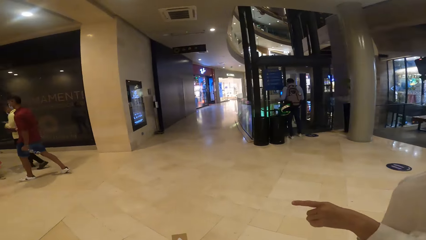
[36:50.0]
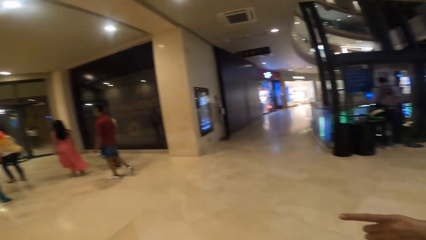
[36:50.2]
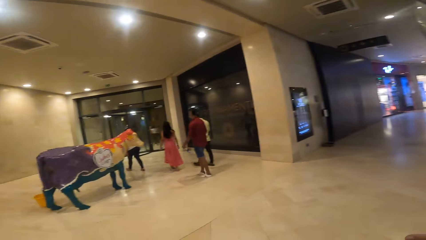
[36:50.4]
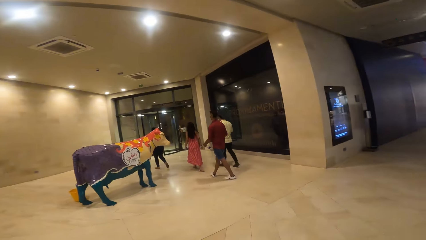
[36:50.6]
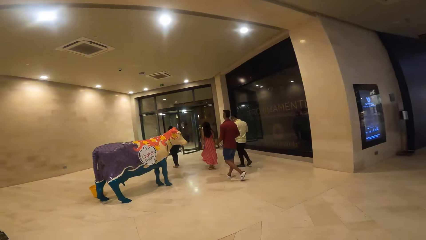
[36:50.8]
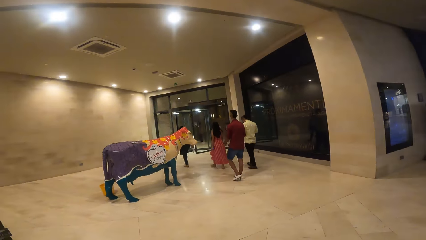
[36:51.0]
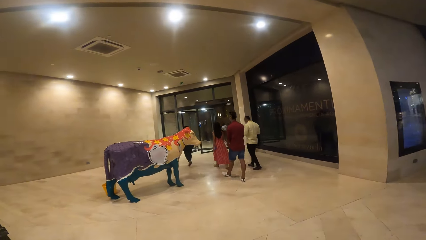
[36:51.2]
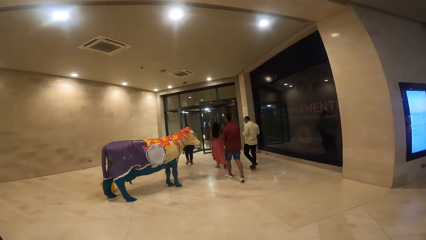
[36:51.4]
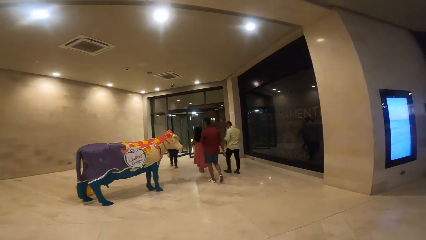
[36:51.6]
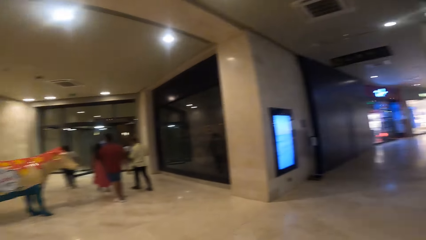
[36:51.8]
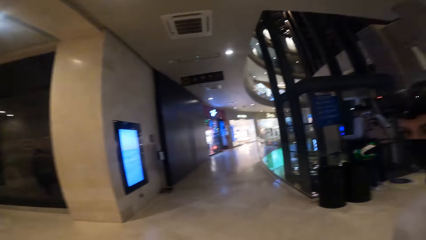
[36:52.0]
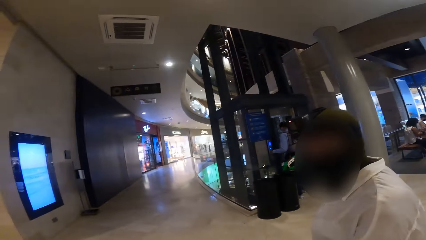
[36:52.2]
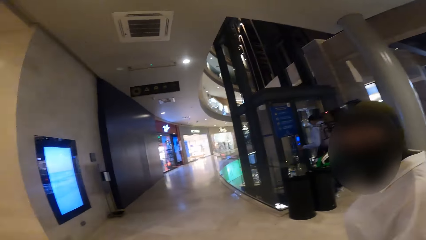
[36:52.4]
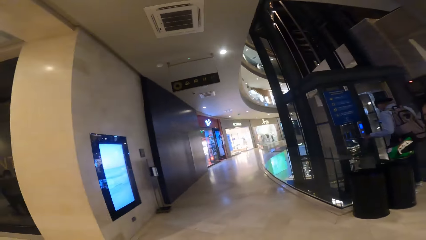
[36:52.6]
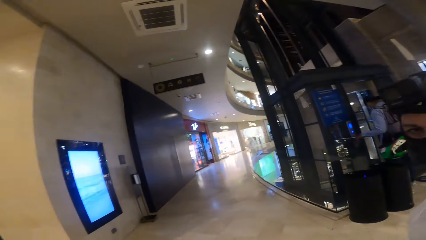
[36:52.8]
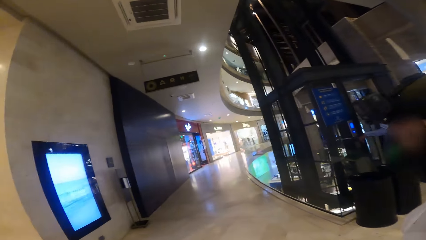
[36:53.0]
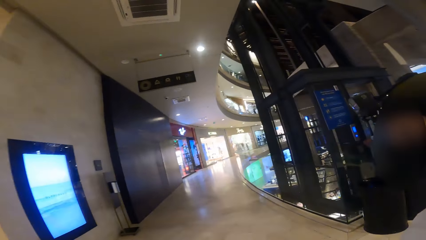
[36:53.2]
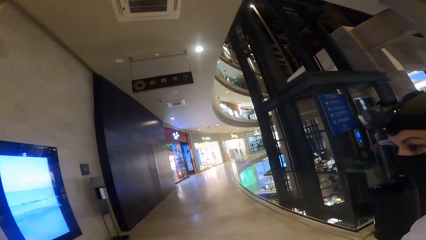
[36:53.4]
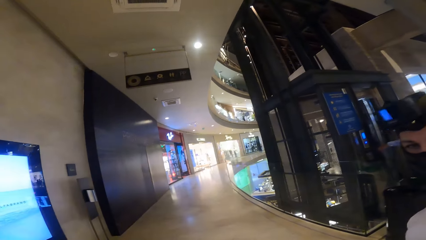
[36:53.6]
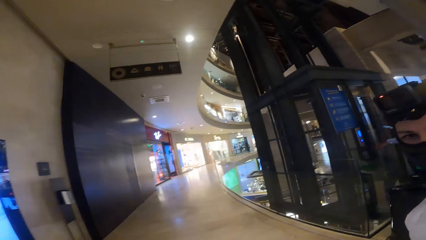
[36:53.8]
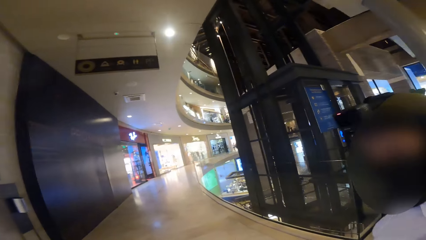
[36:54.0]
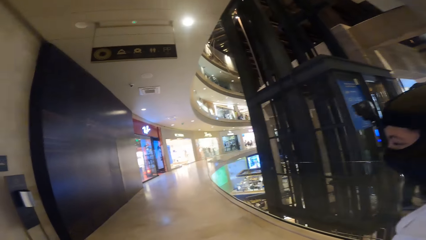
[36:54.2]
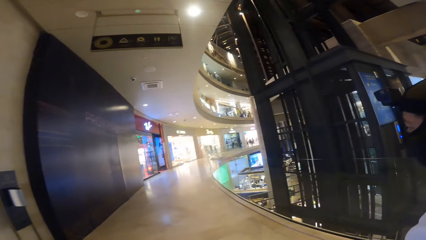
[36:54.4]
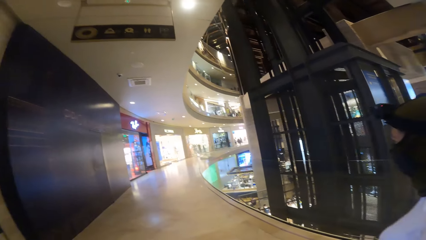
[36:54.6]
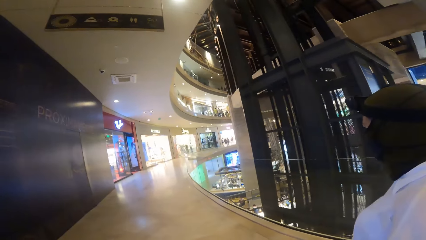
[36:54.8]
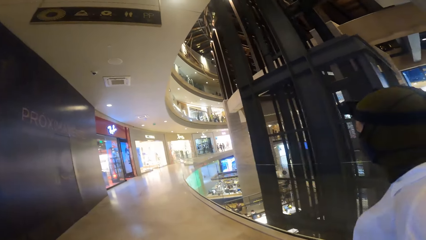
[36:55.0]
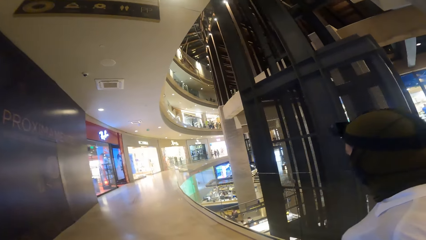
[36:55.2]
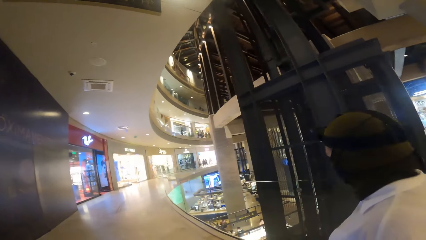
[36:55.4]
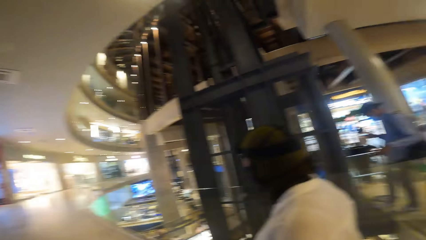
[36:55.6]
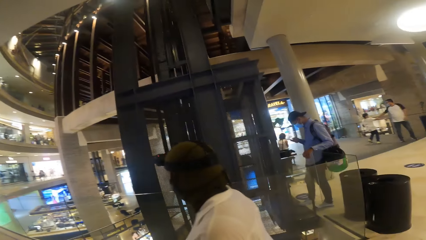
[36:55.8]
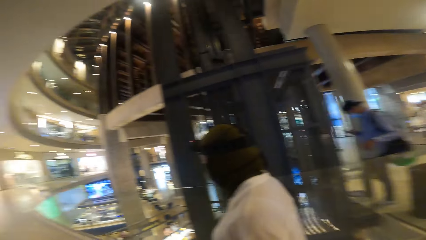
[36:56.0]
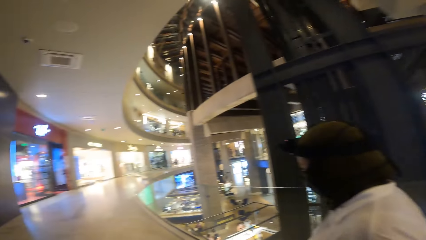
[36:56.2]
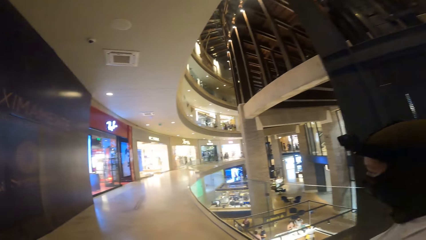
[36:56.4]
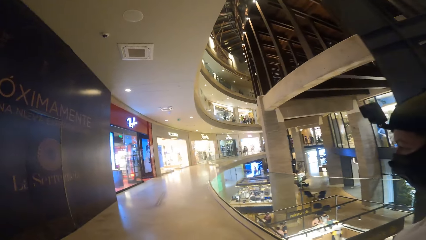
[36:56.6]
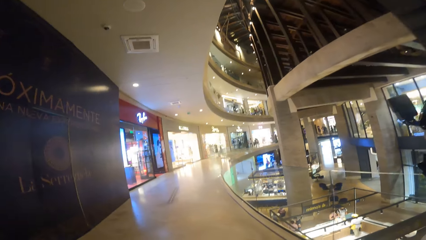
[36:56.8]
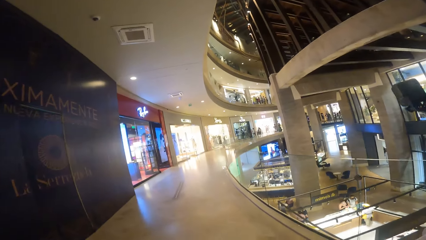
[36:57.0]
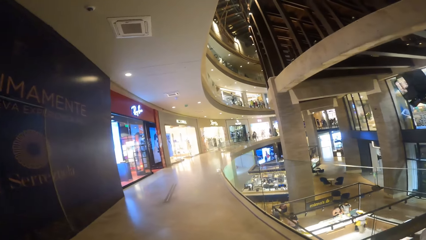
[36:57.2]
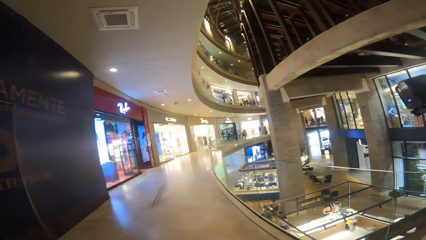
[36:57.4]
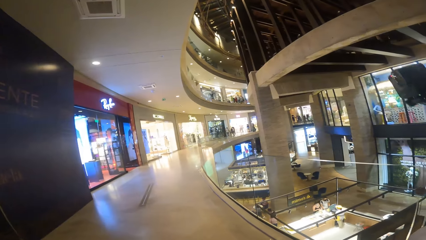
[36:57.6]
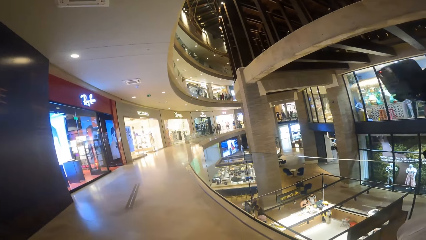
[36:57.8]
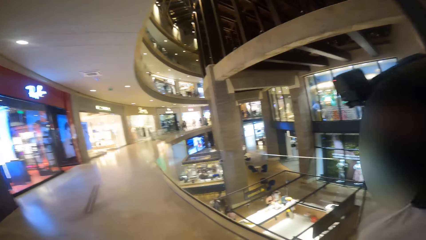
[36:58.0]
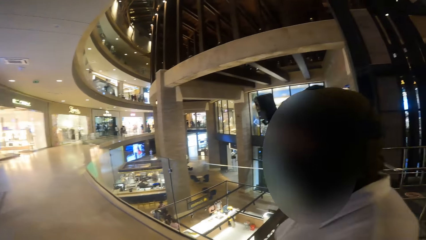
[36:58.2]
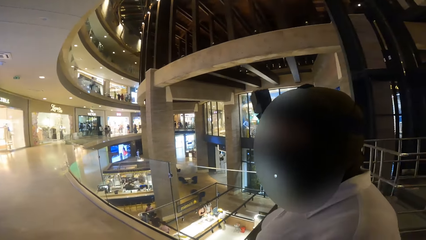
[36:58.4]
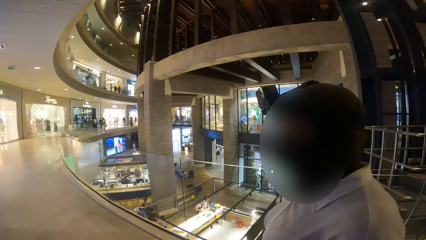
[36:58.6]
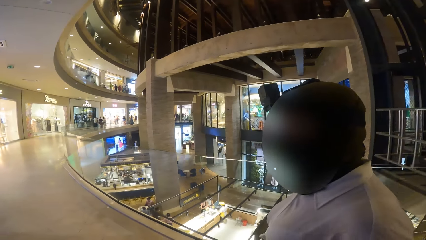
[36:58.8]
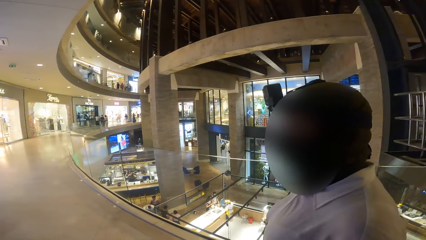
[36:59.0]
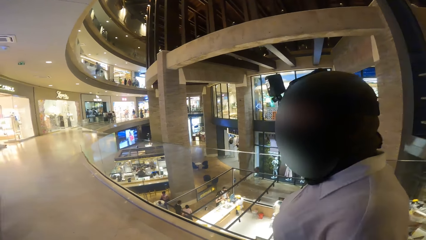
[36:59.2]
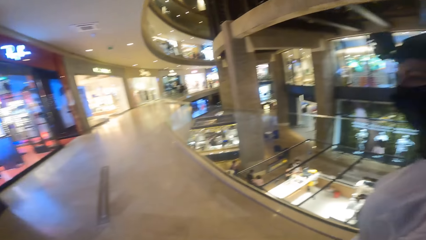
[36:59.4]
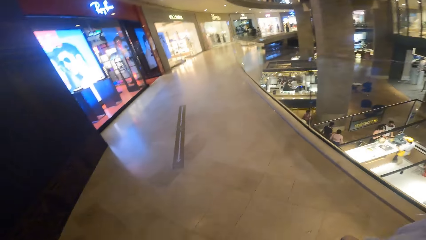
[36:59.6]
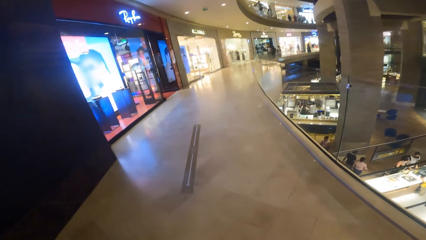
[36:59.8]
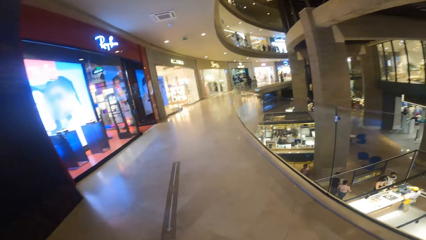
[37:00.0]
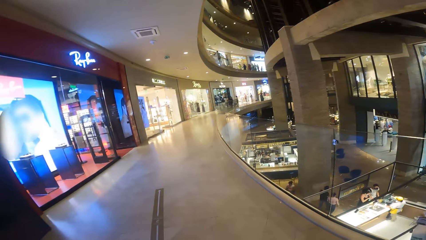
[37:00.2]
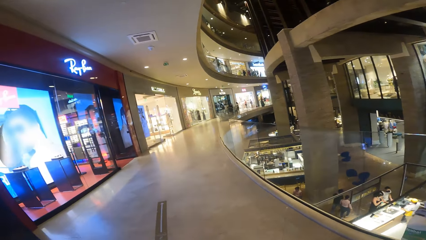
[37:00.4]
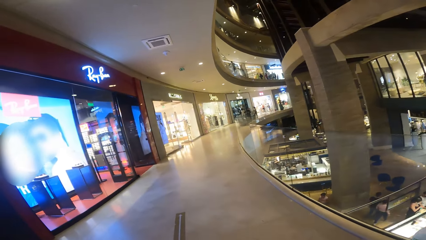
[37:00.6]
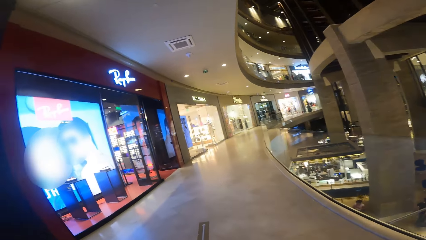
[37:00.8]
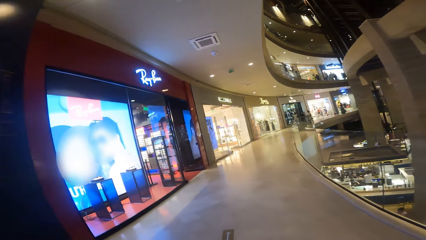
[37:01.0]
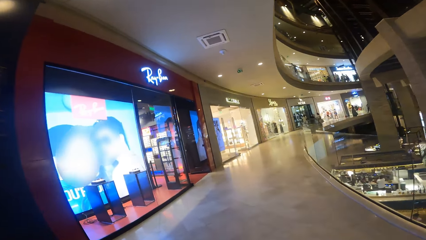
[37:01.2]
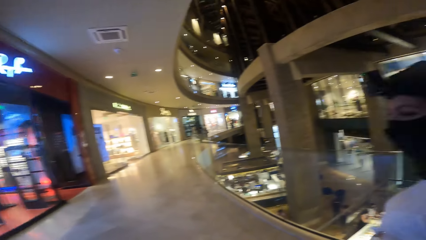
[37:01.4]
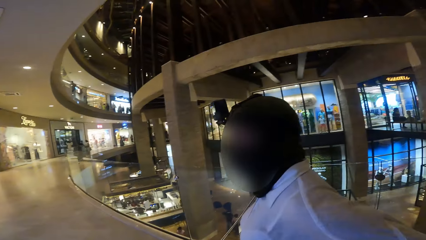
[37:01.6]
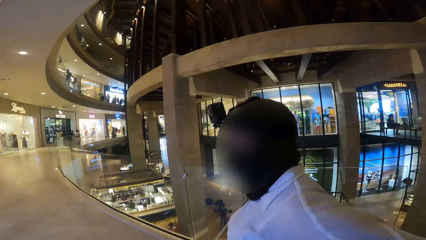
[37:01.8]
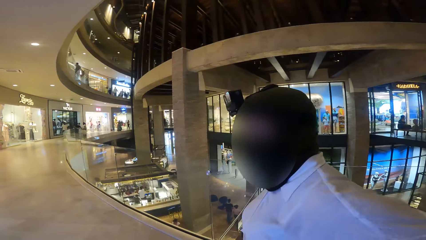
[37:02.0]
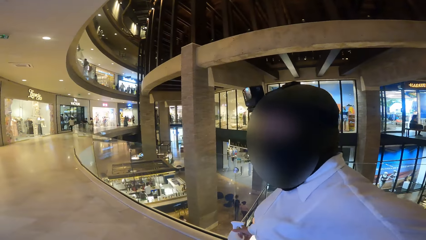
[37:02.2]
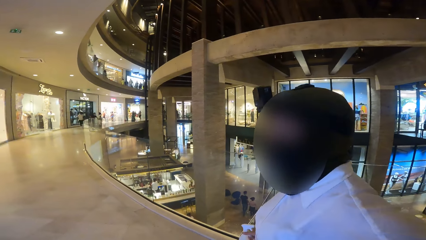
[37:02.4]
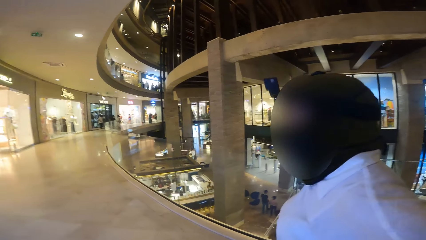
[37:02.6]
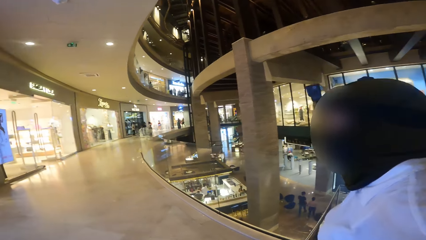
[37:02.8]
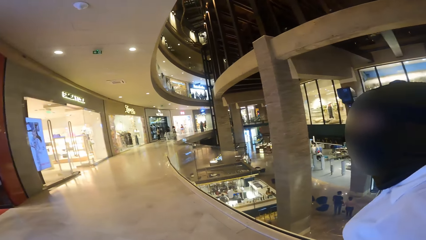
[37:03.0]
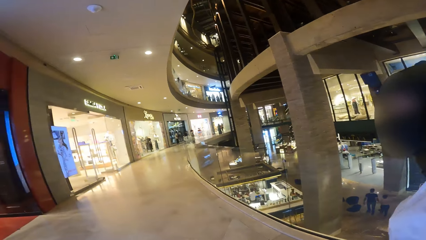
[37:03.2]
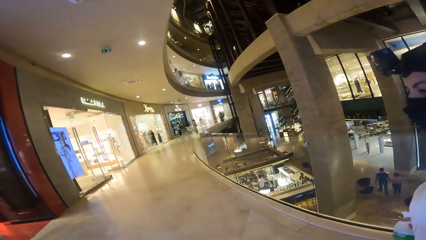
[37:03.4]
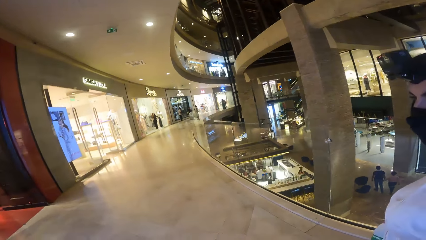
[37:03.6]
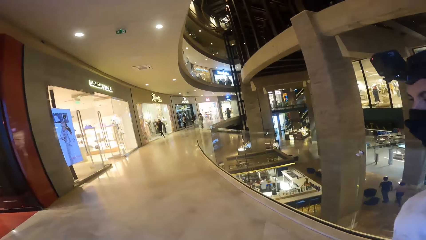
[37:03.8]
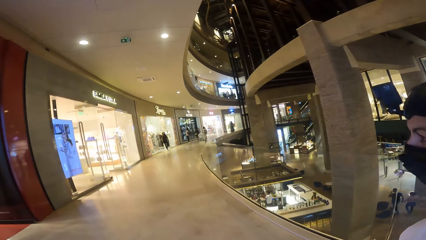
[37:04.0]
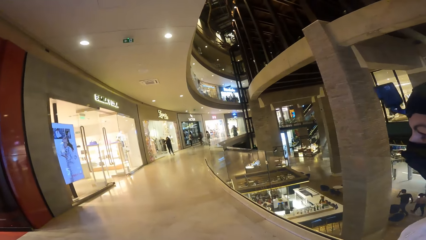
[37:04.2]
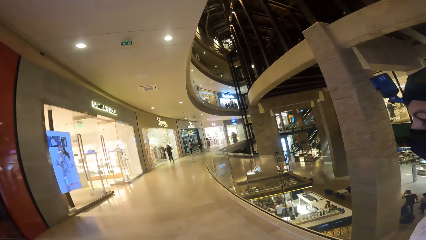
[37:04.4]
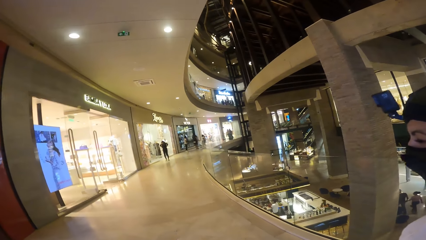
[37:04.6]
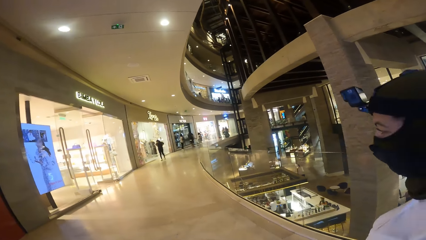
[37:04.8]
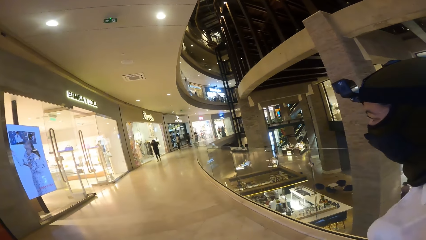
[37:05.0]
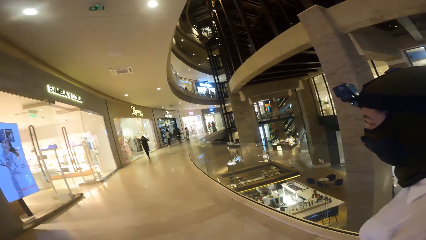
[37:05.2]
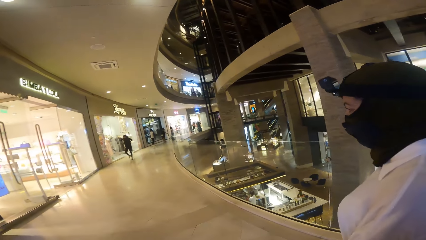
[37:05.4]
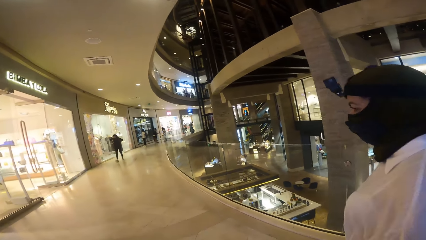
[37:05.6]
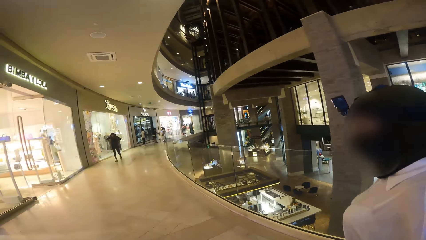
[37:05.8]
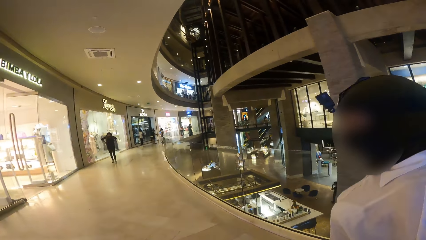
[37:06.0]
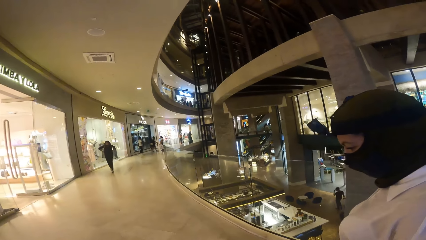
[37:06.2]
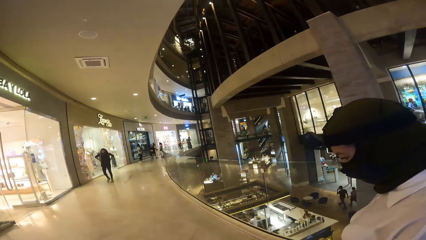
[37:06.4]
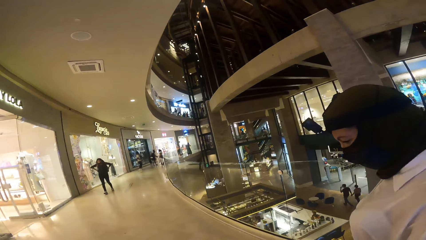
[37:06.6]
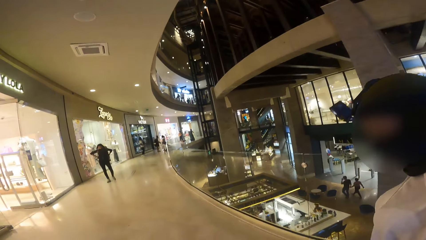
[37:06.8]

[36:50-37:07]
The camera wearer looks at a cow sculpture and looks around the mall. A woman walks beside the camera wearer.
